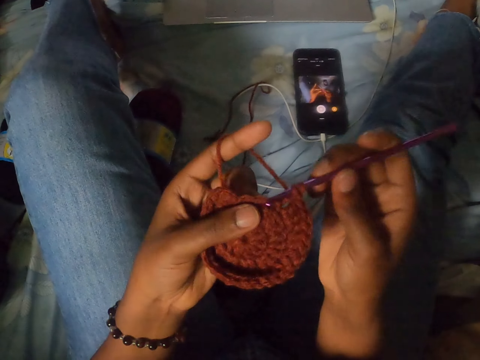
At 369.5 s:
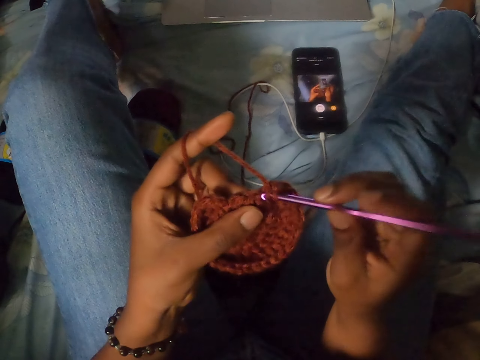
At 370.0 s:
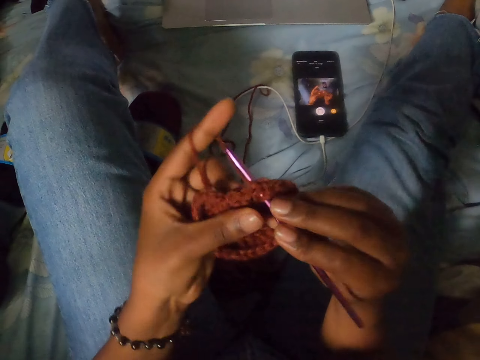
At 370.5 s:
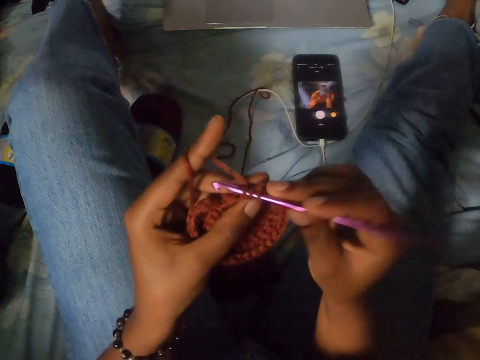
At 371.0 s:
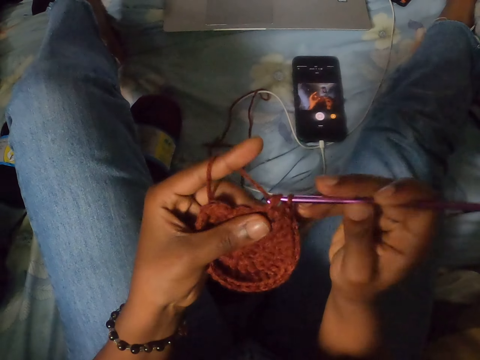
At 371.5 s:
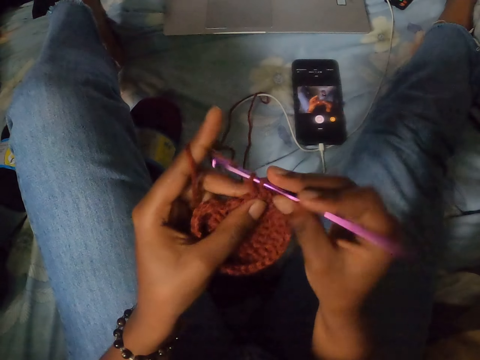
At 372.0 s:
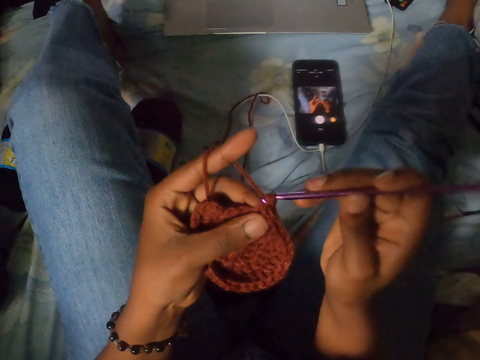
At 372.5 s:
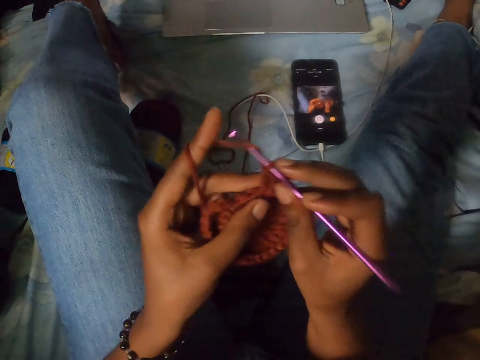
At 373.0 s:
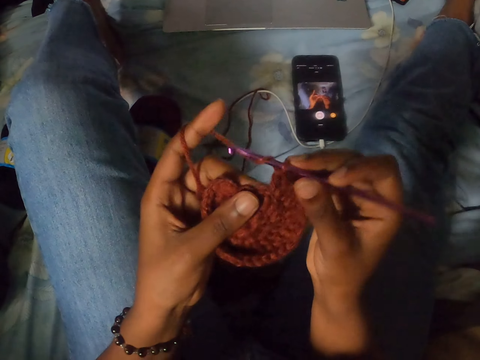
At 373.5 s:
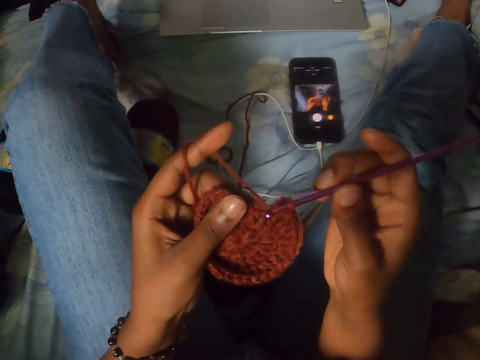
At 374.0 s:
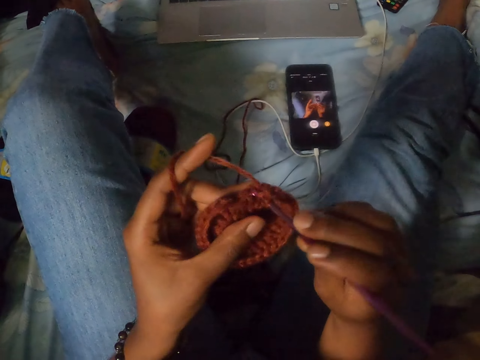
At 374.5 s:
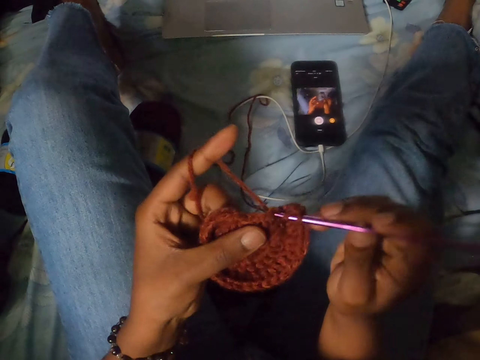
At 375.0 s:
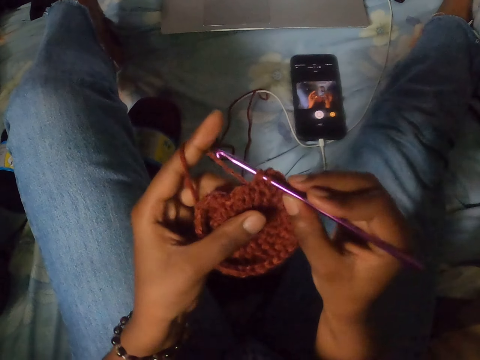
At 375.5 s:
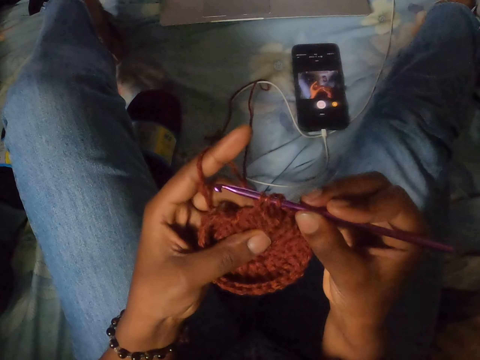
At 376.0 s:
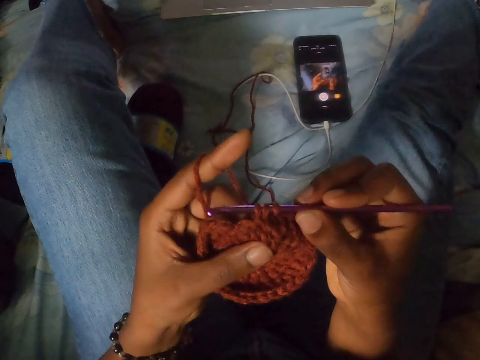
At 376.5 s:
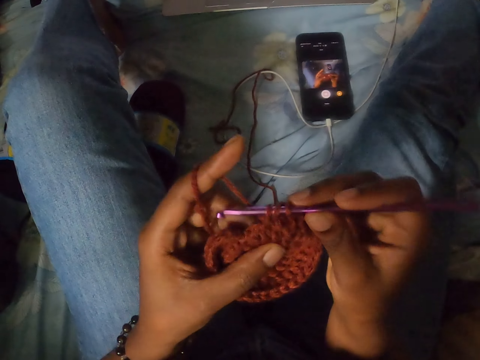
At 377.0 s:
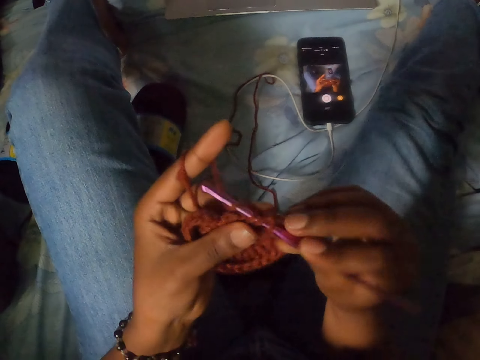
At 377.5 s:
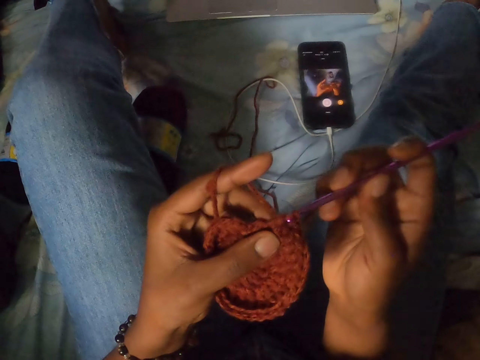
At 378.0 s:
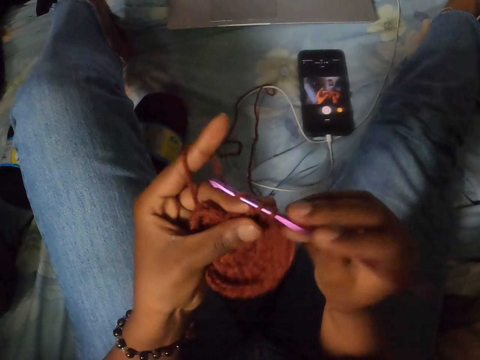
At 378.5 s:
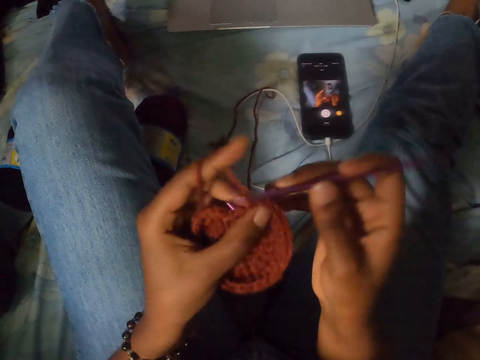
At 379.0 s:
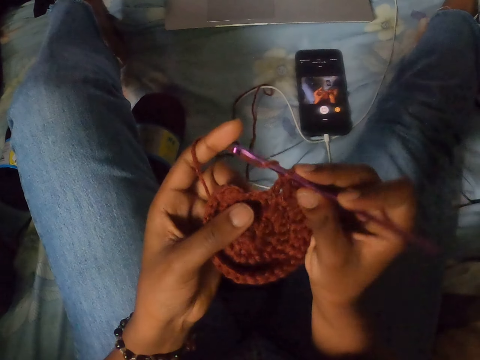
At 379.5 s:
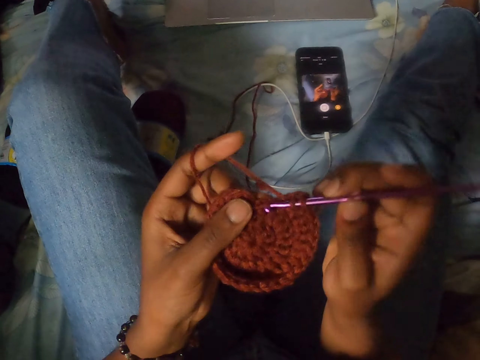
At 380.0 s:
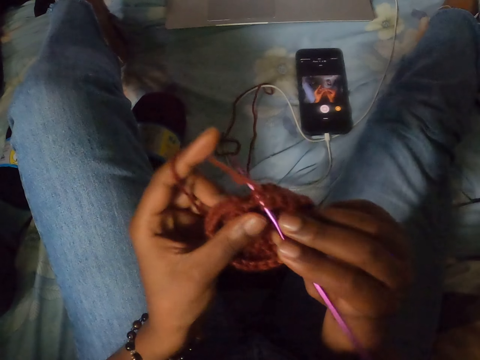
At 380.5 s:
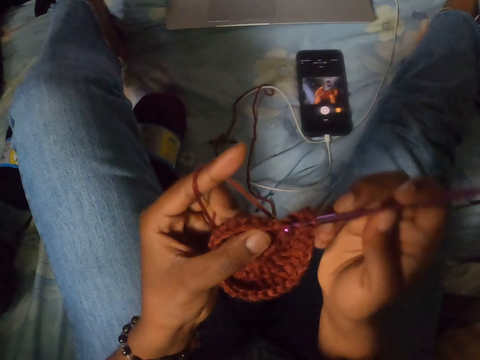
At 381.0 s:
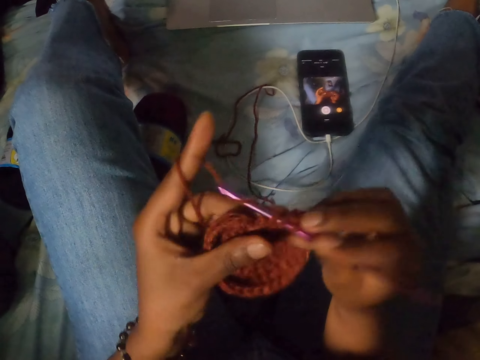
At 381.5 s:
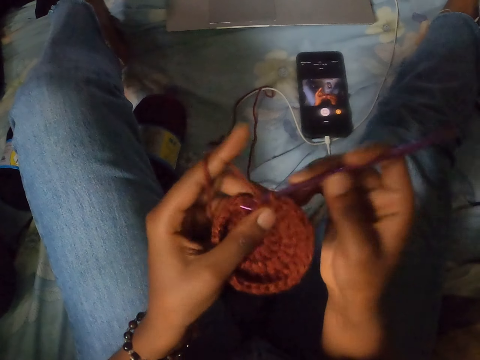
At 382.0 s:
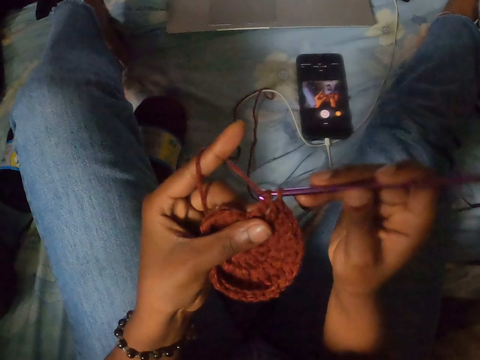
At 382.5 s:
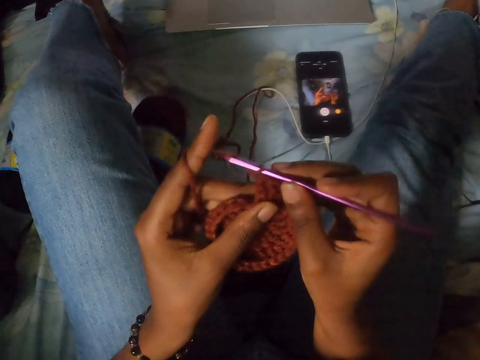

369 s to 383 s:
The camera wearer touches the yarn. They crochet the yarn with the crochet hook. They touch the yarn. They crochet the yarn with the crochet hook. They crochet the yarn again.

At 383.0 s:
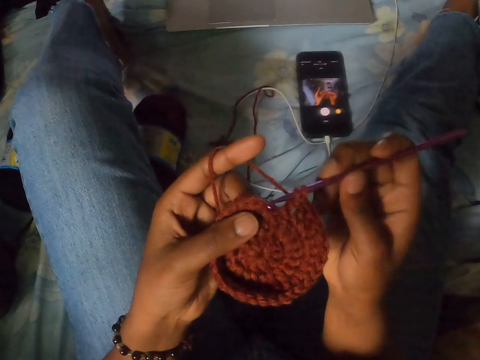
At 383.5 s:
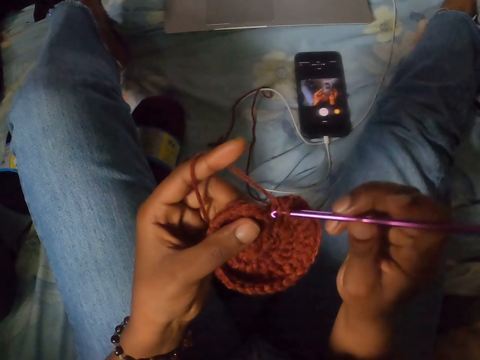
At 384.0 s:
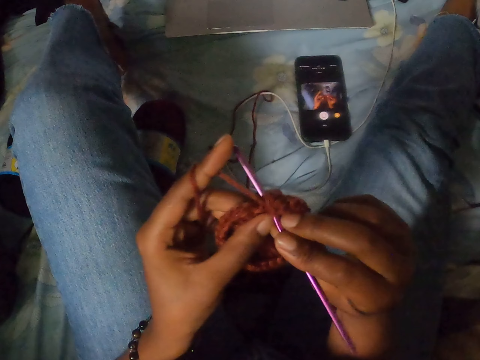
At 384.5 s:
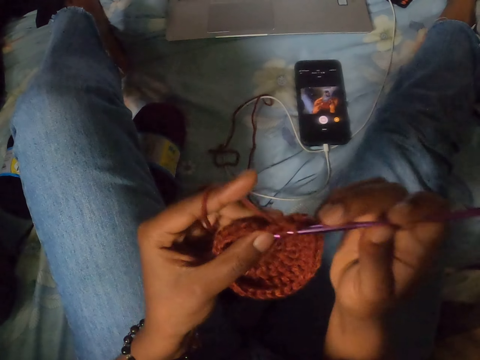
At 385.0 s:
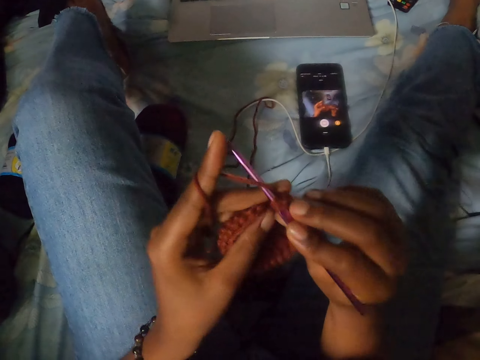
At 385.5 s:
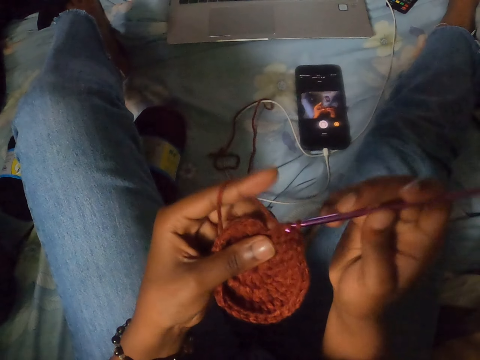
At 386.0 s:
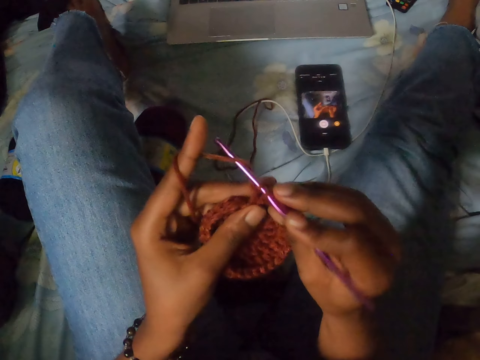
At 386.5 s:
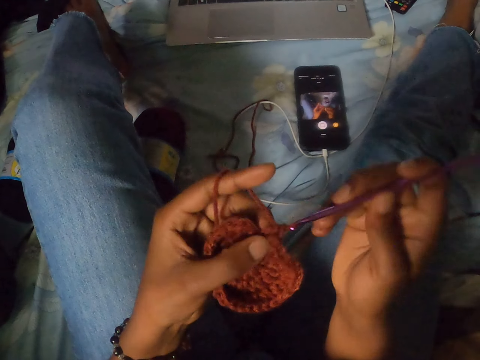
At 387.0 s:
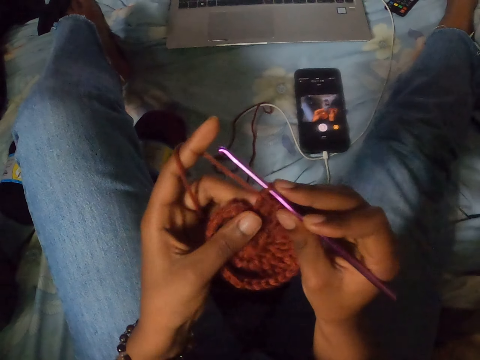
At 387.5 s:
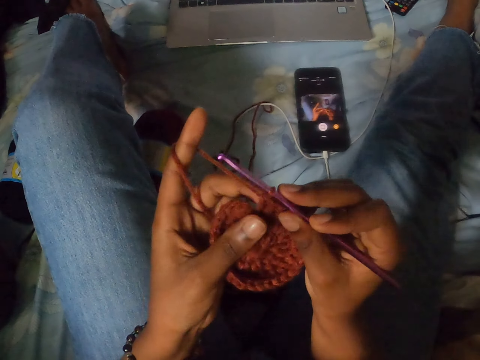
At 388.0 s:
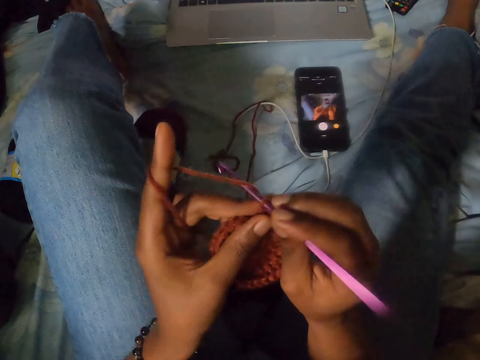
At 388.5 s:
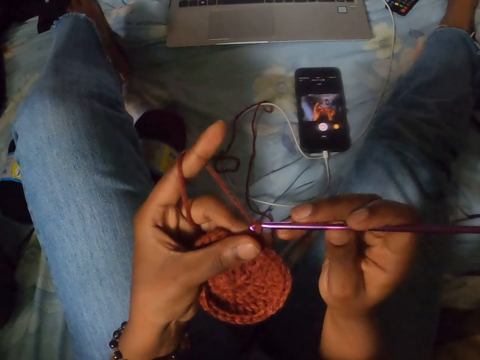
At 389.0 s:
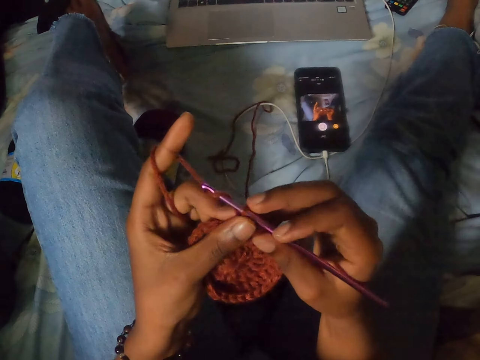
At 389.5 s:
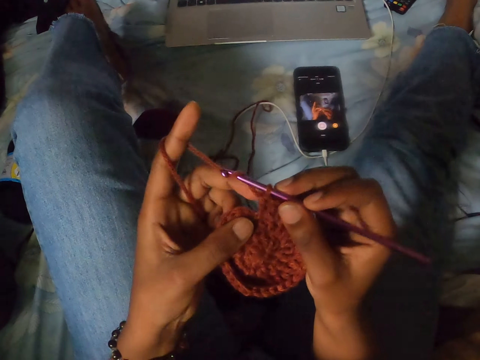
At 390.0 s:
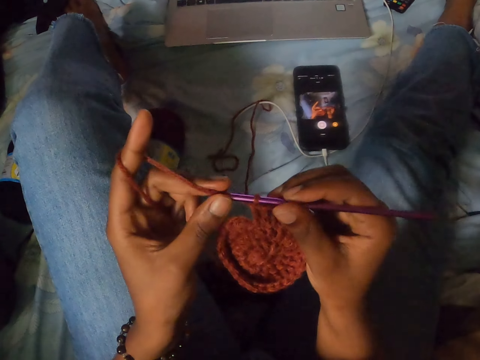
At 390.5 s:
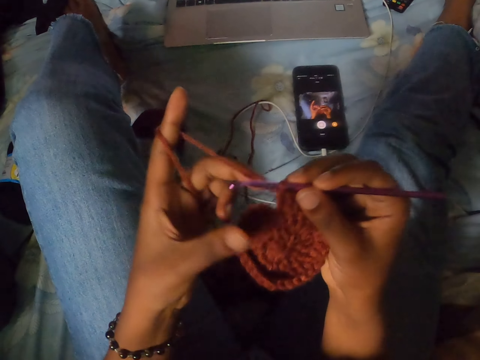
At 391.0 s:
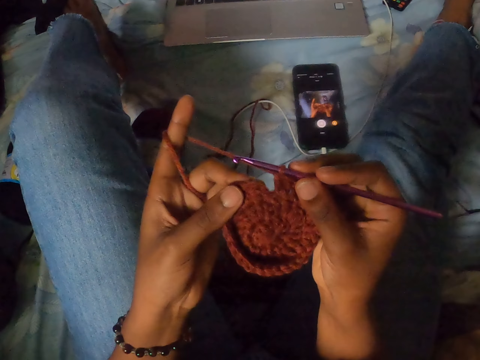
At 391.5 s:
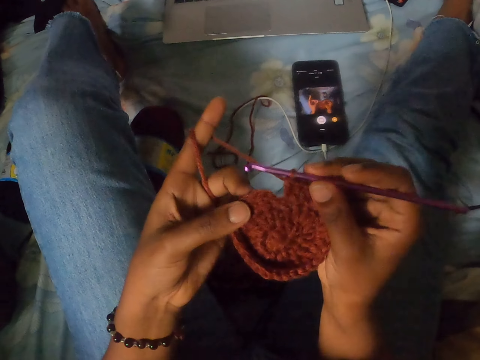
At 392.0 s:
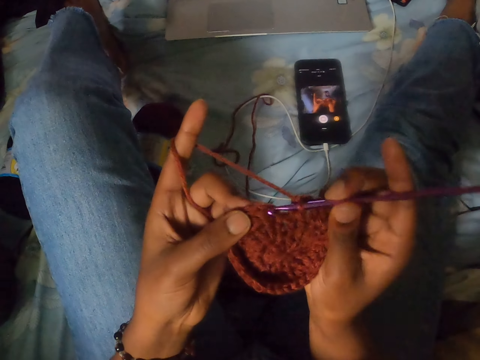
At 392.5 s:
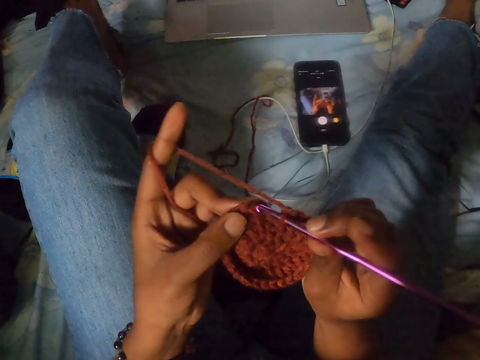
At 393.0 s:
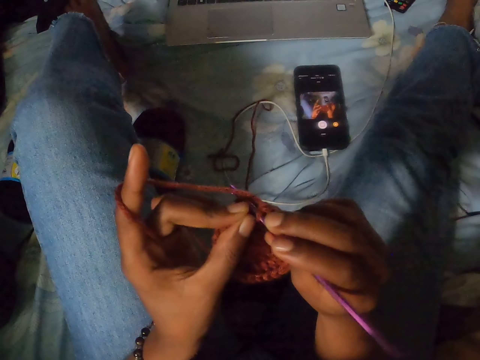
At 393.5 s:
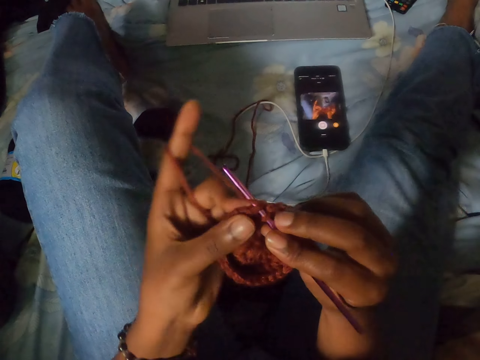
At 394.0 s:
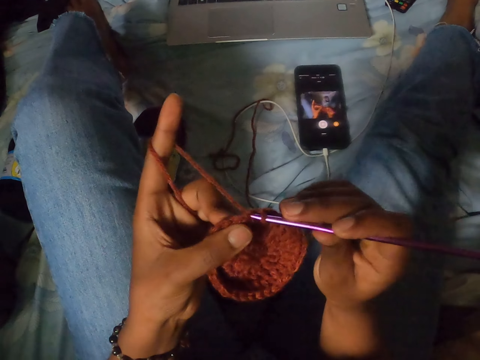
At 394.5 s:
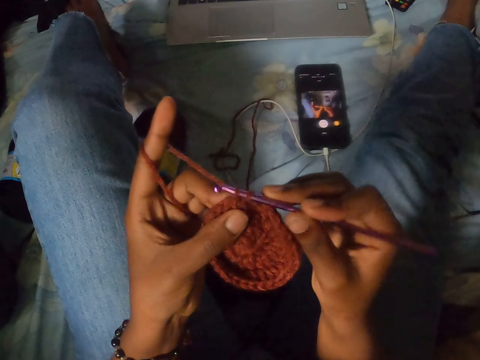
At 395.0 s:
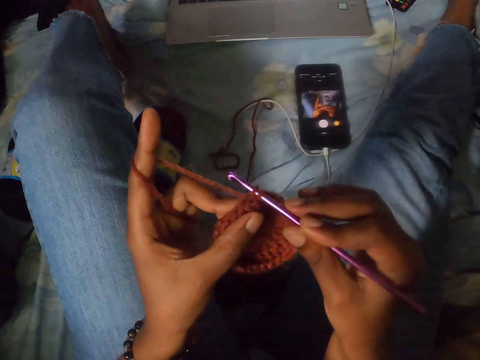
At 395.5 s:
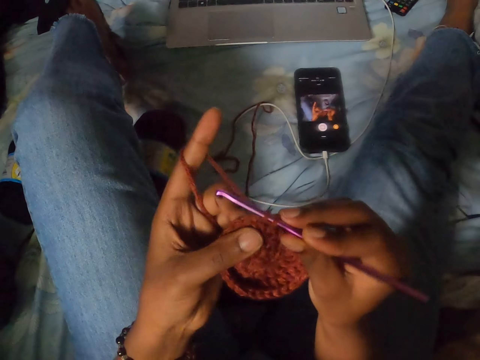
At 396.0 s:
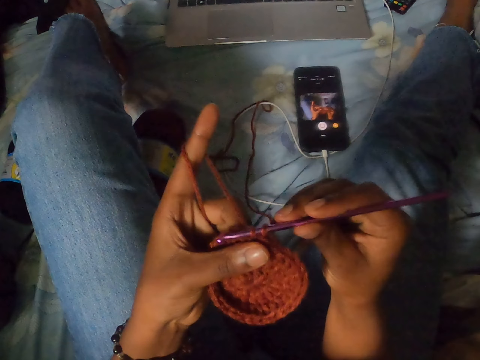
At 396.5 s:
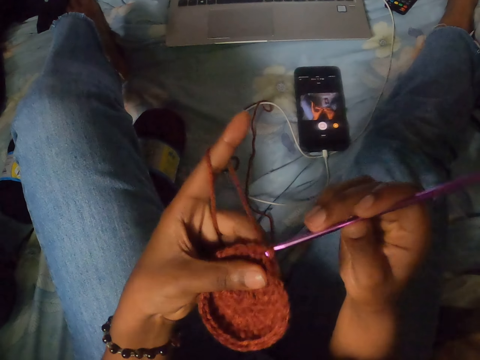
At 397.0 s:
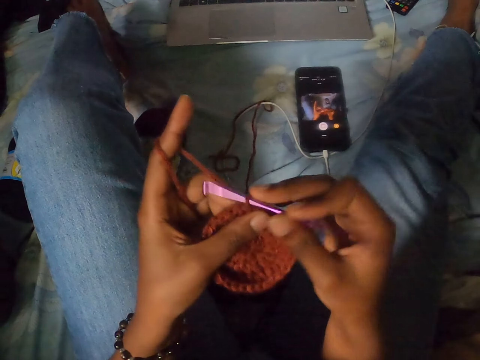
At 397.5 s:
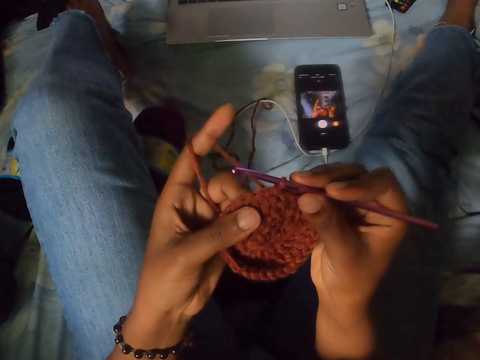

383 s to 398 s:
The camera wearer crochets a yarn with a crochet hook. They crochet the yarn with the crochet hook again. They twist the yarn on the crochet hook. They touch the crochet hook. They touch the yarn. They crochet the yarn with the crochet hook.
